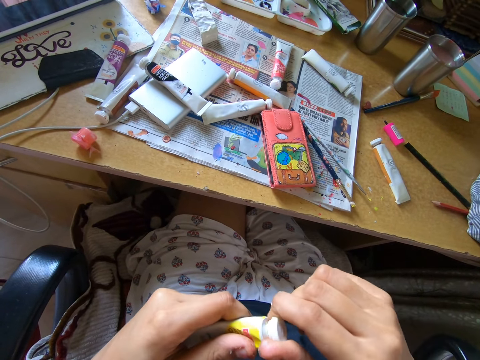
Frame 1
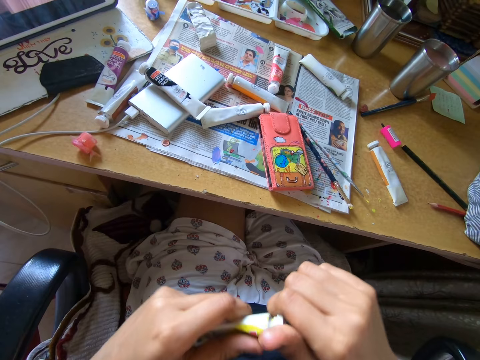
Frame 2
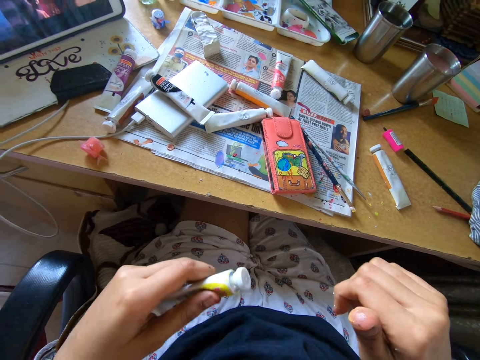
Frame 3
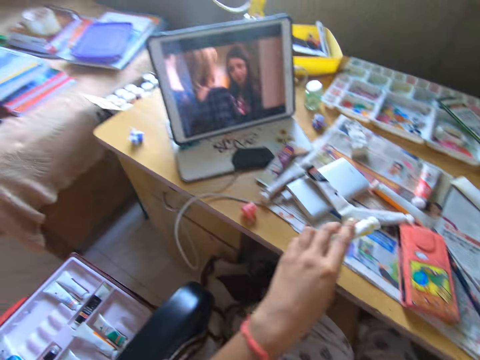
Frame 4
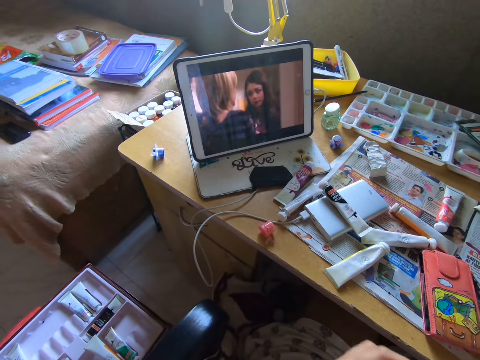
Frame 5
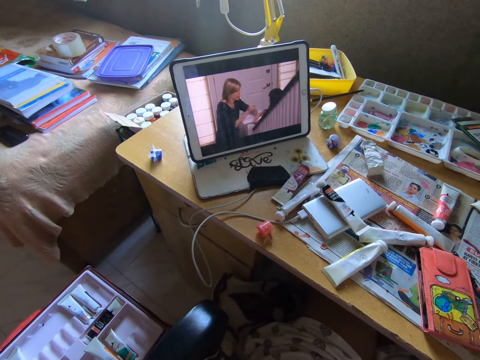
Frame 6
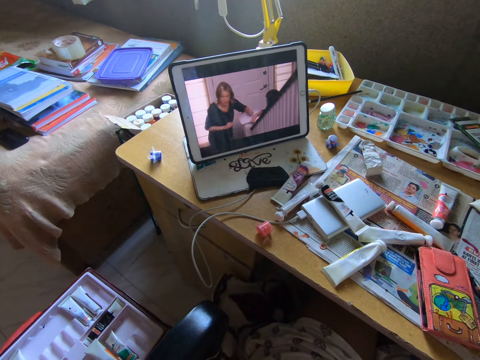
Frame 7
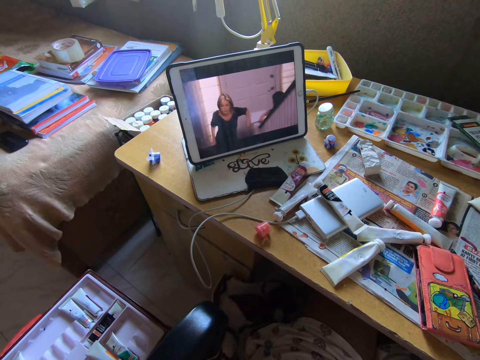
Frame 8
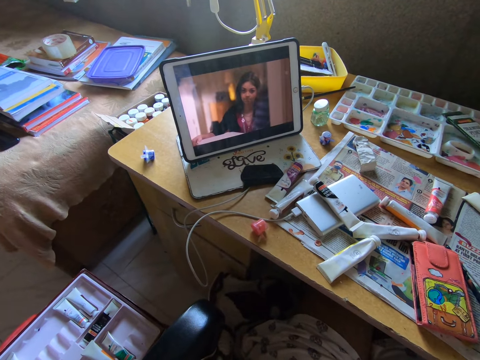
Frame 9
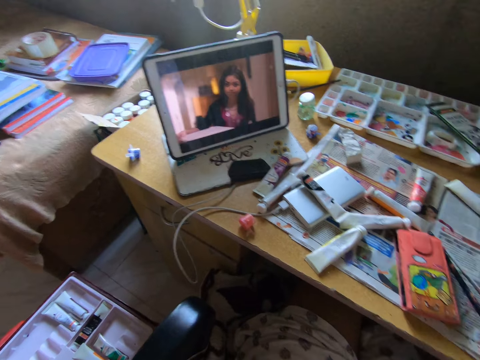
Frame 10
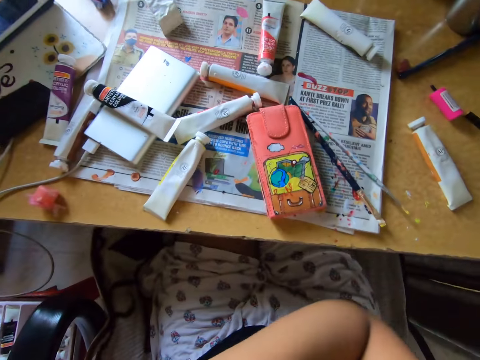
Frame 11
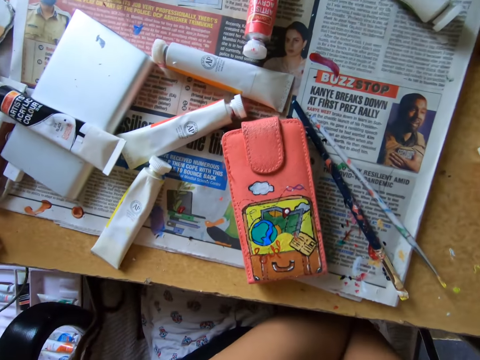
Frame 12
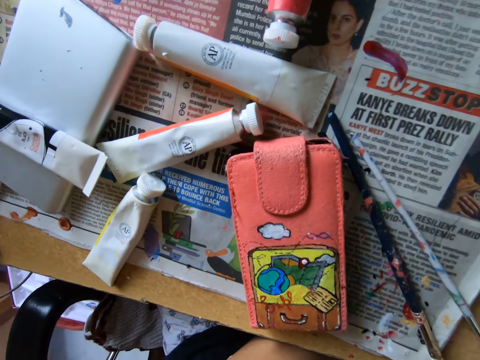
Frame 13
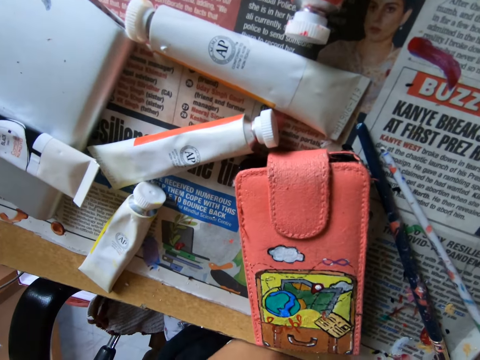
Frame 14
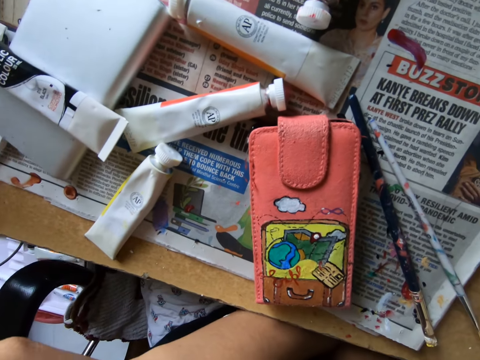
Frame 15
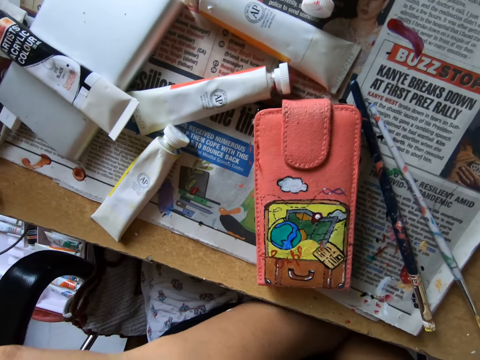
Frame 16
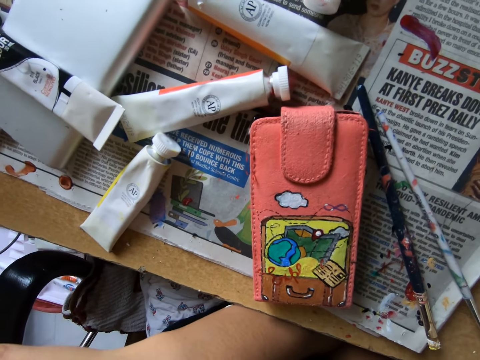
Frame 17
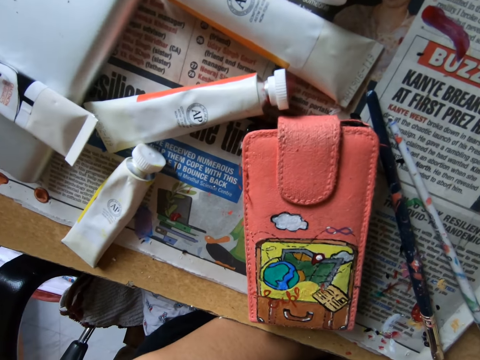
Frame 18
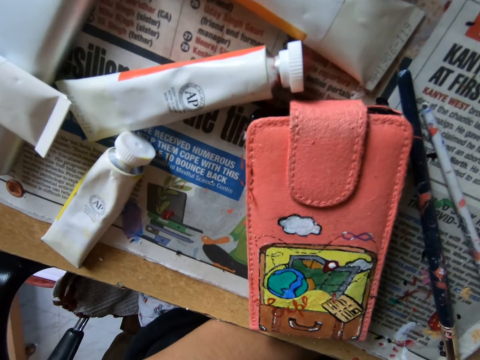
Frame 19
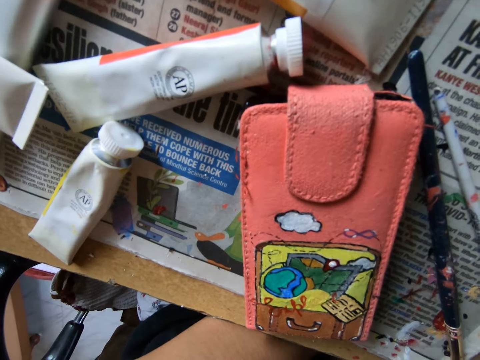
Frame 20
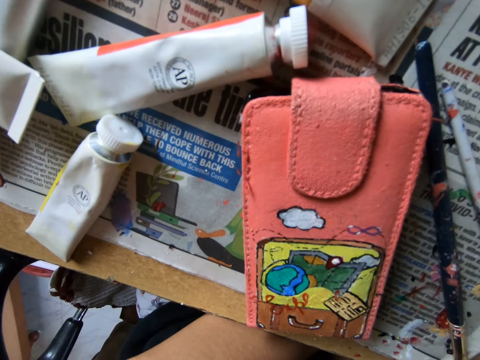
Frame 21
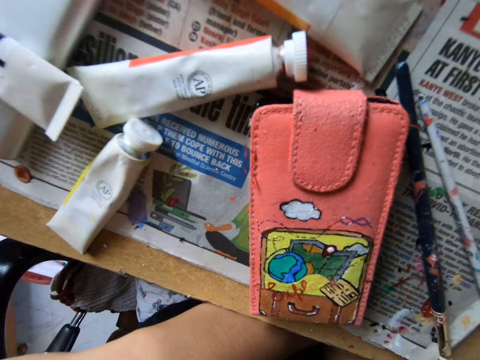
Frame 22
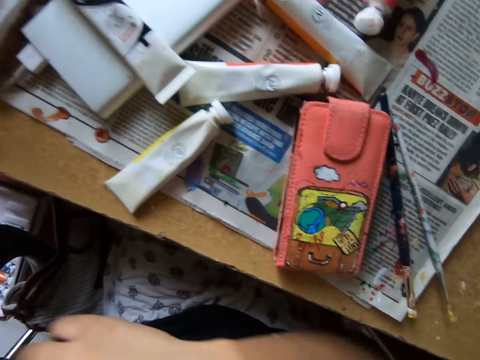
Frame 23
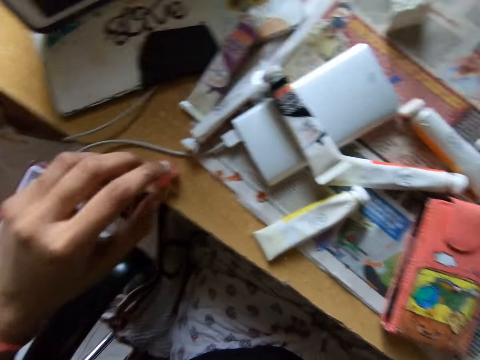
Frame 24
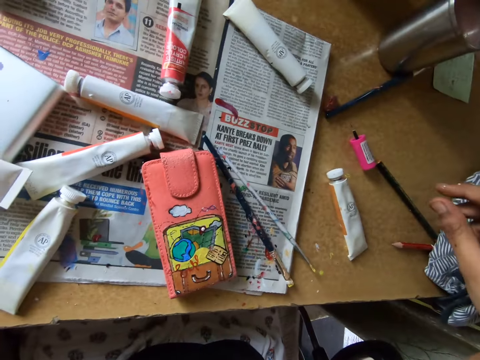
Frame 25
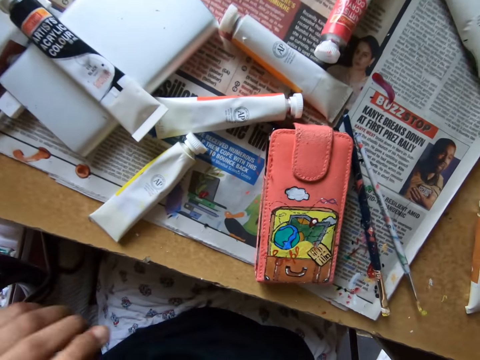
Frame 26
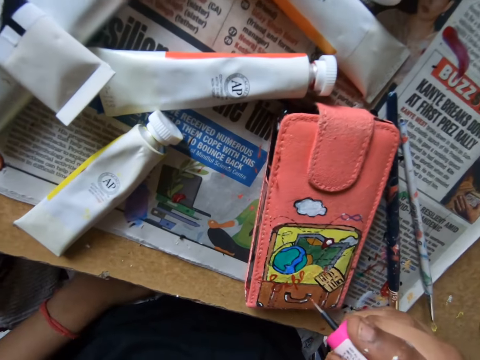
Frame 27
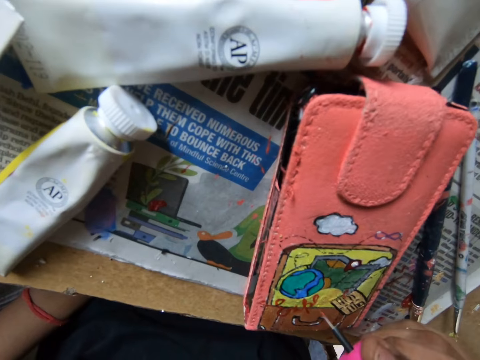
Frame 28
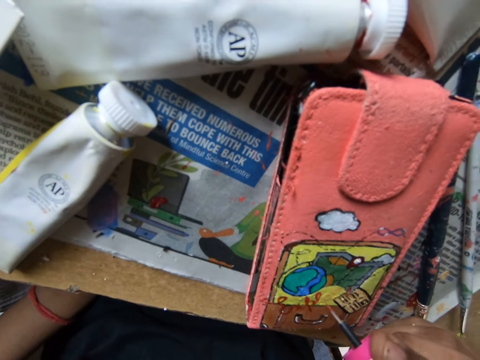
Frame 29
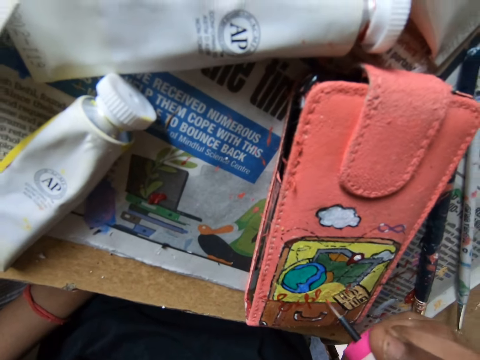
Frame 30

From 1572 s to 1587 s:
The camera wearer puts down a paint bottle on a newspaper. They watch a movie on a tablet. They stare at the wallet. They pick a paint bottle on a table. They pick the paint brush.

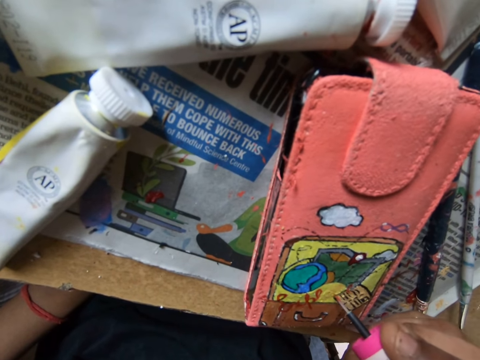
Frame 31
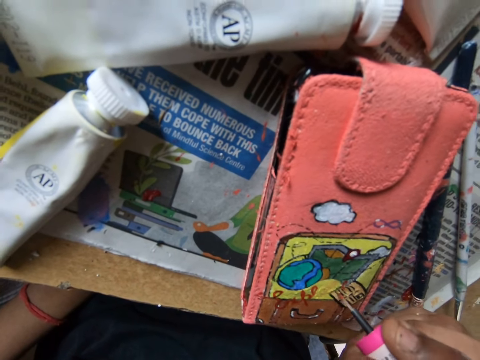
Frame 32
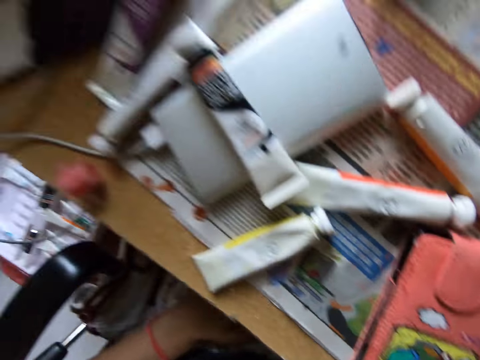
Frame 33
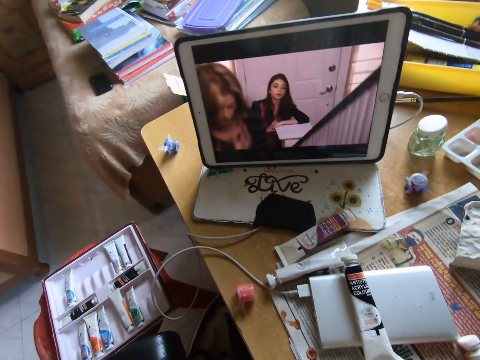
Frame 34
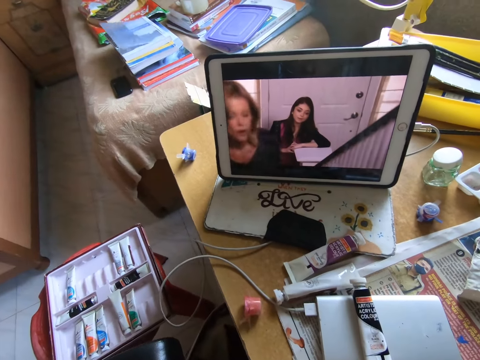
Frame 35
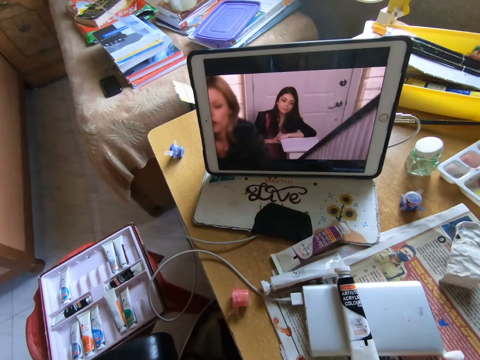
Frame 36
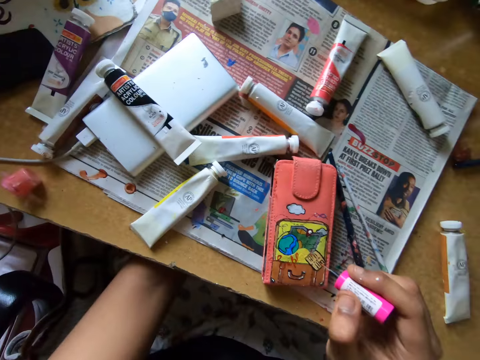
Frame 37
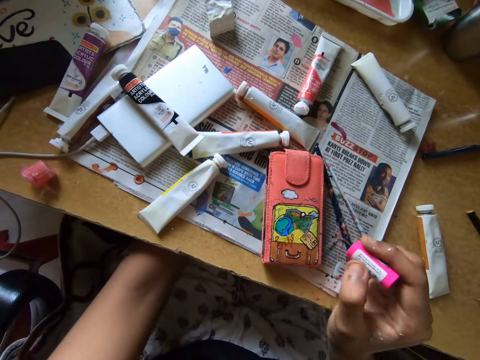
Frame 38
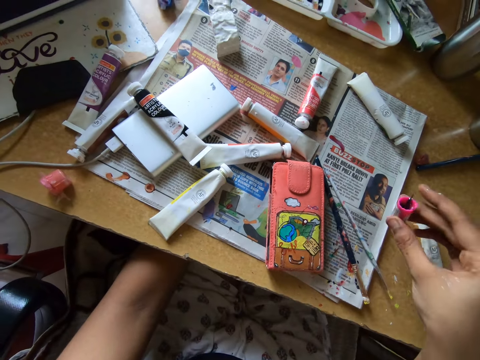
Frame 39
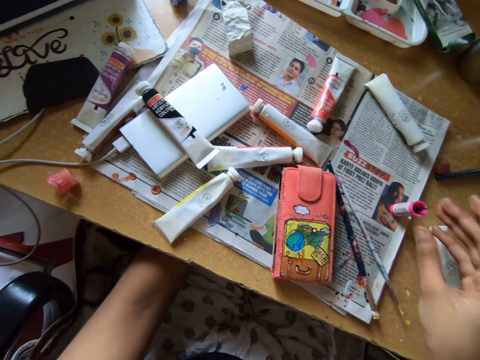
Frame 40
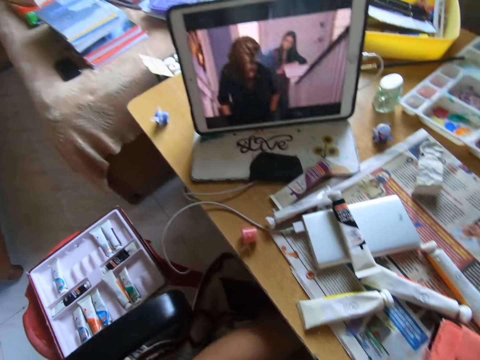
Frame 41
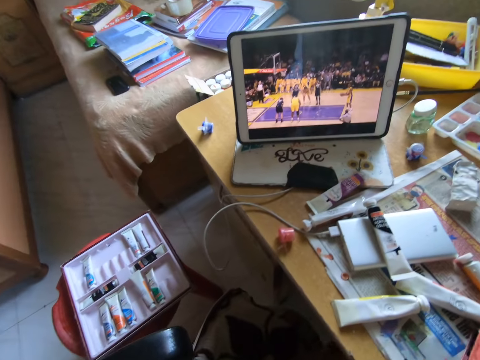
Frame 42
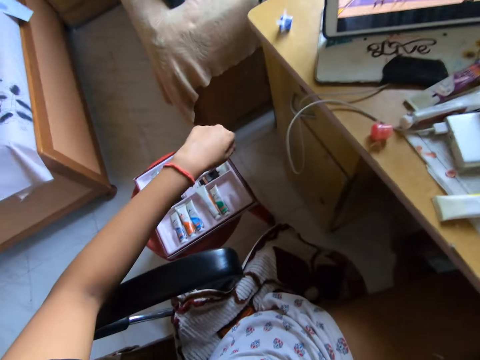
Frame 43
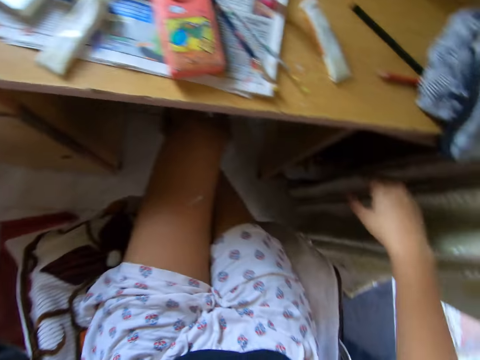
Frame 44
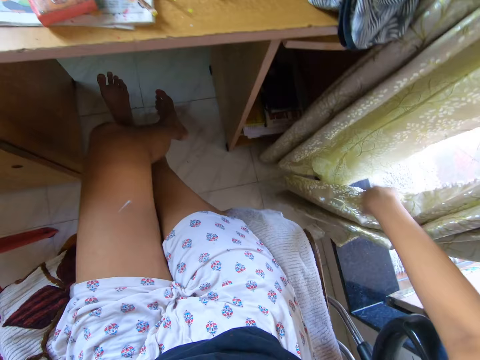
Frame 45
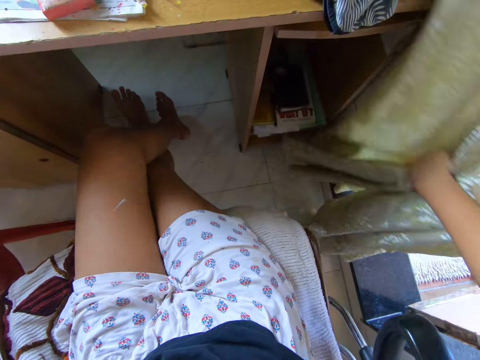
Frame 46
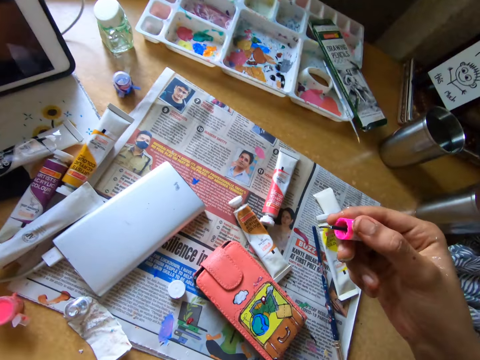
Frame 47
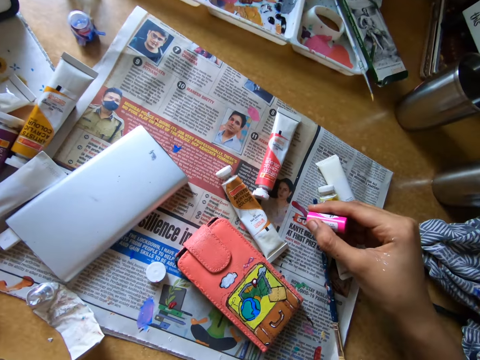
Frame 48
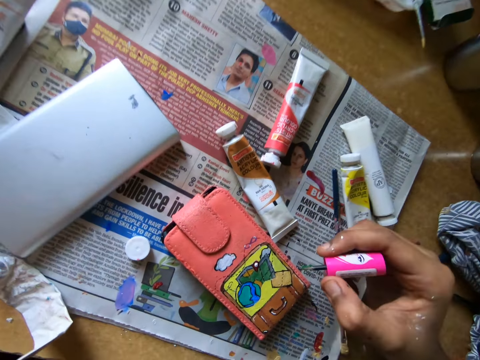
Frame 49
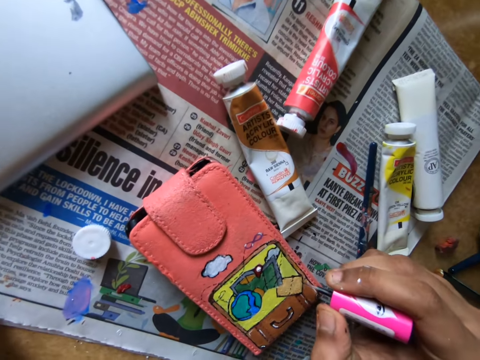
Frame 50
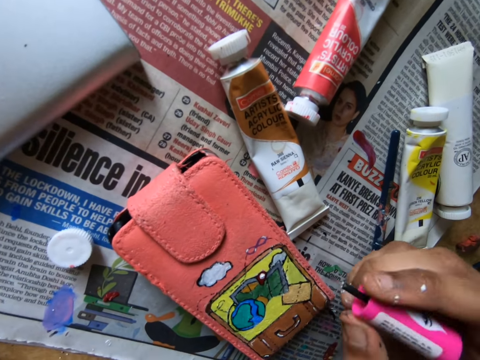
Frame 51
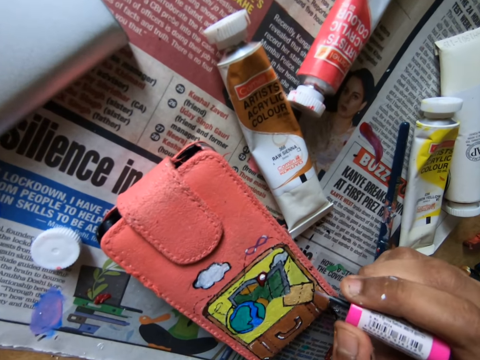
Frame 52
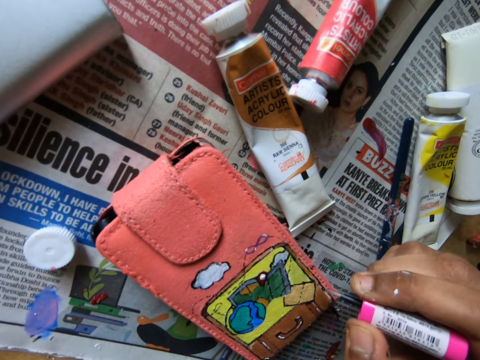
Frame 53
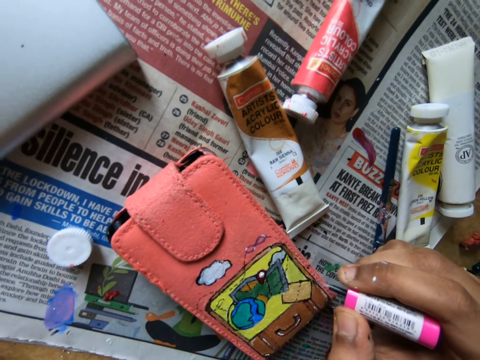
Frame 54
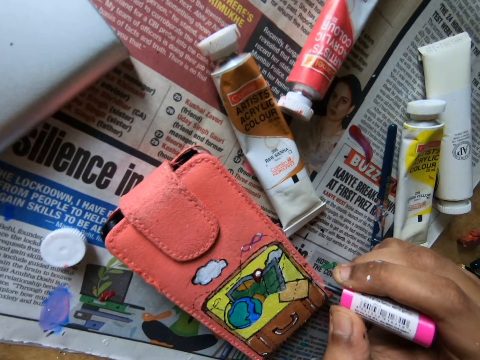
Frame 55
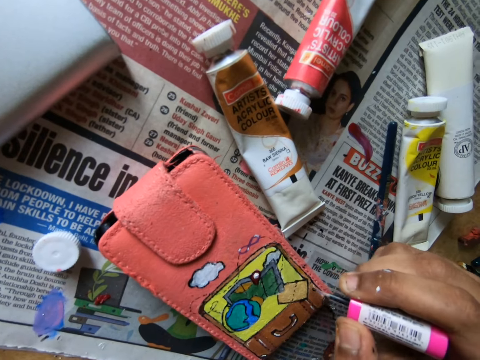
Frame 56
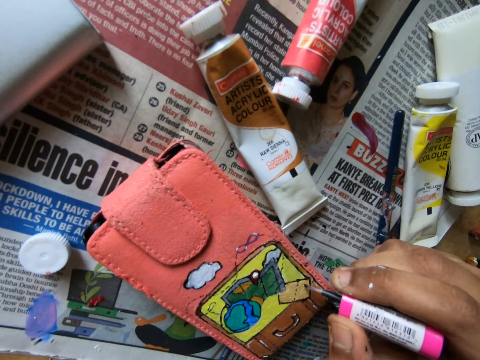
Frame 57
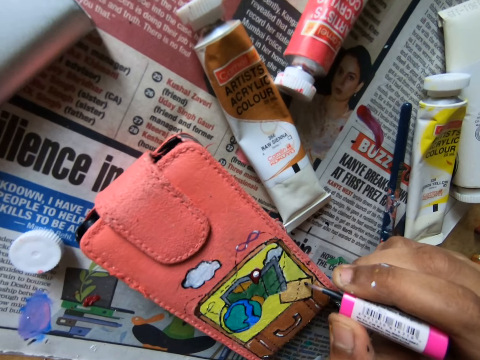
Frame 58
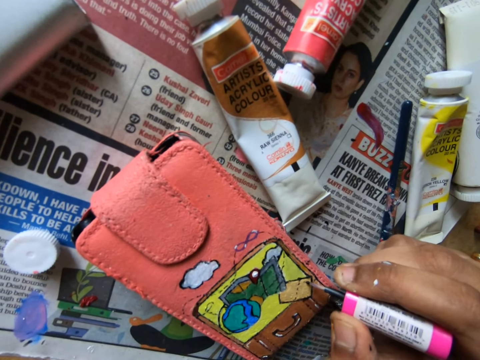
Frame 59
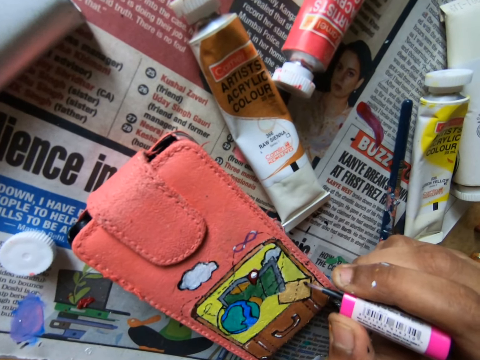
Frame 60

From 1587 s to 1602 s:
The camera wearer paints a wallet with a paint brush. They watch a movie on a tablet. They put down the paint brush on a newspaper. They move curtains with a hand. They hold the paintbrush with a hand. They paint the wallet with the paint brush.
